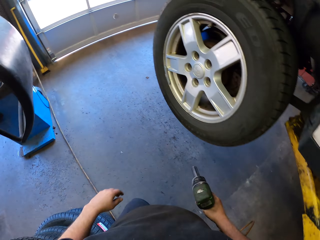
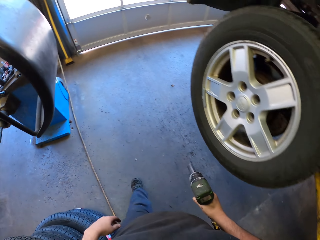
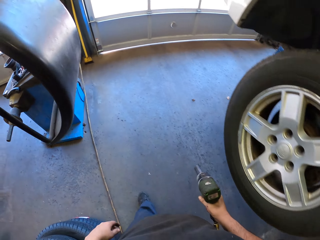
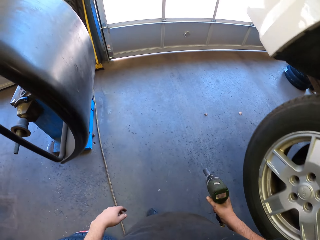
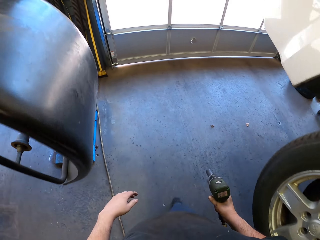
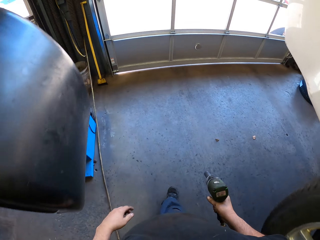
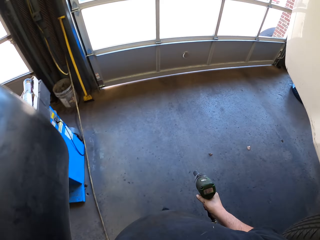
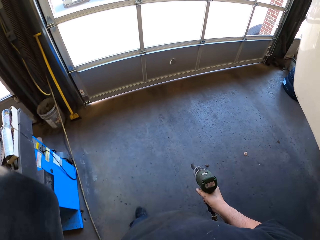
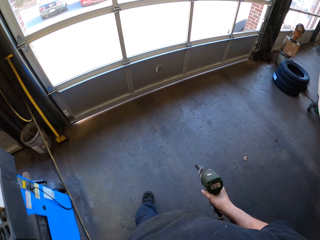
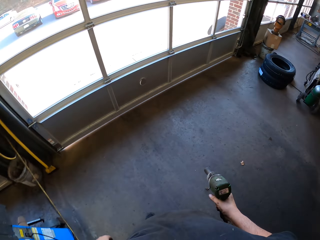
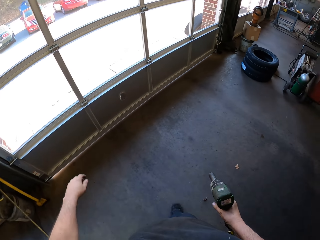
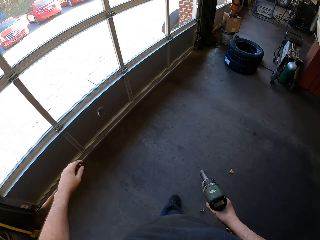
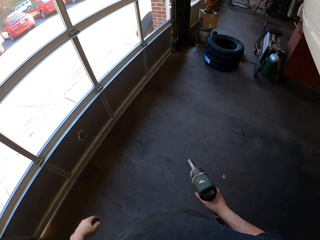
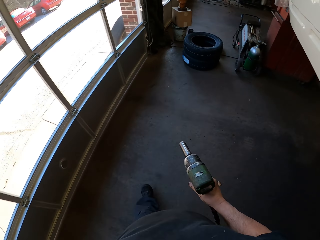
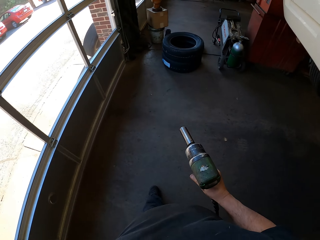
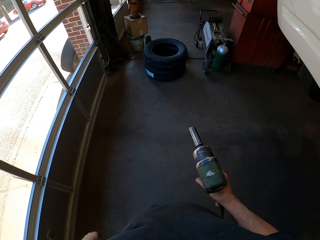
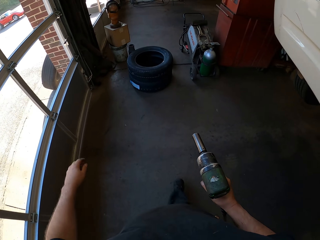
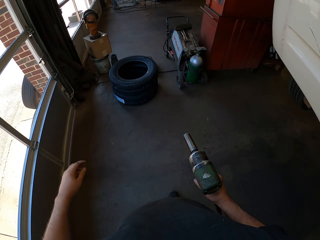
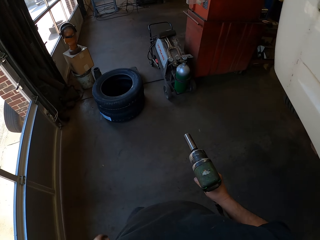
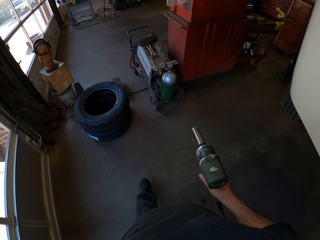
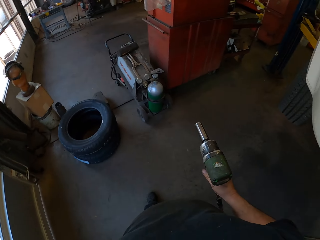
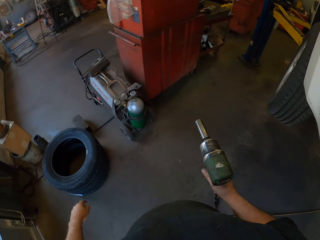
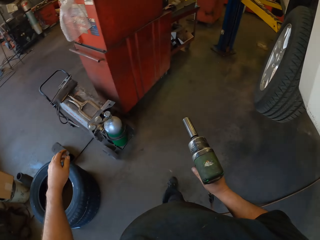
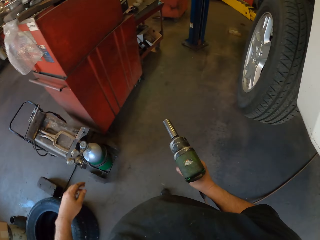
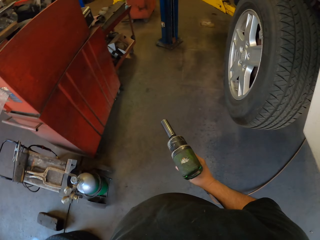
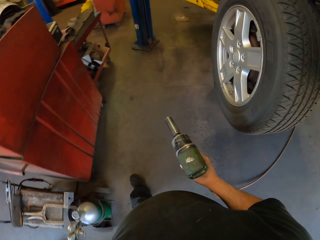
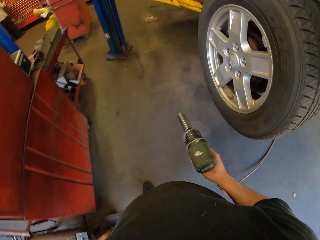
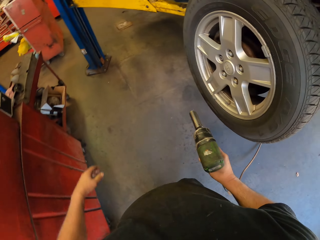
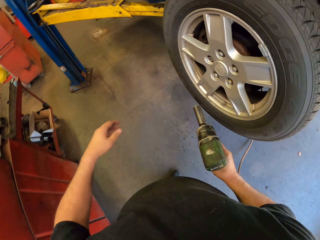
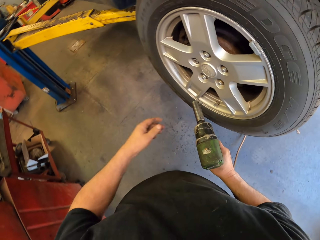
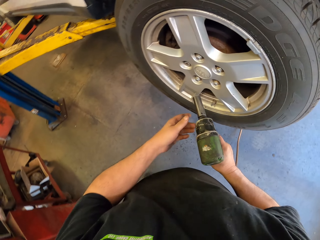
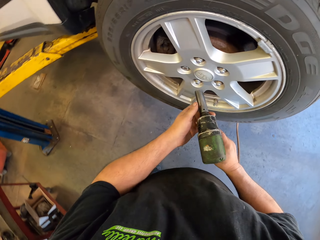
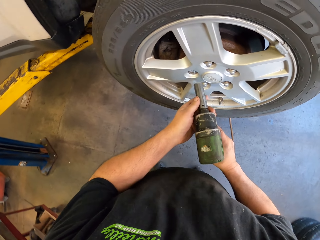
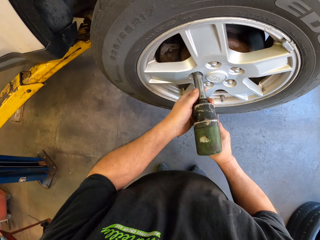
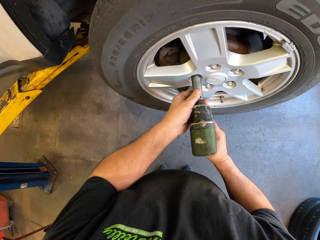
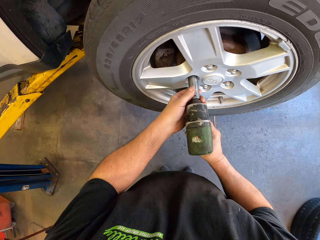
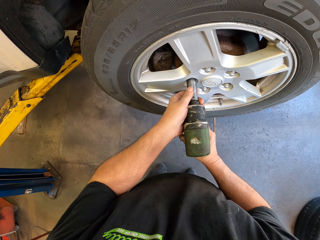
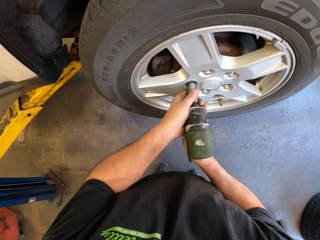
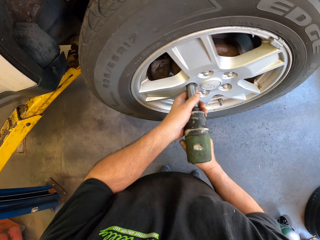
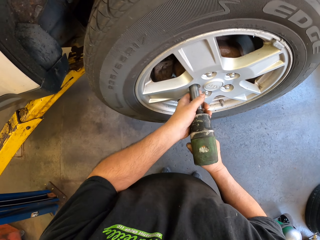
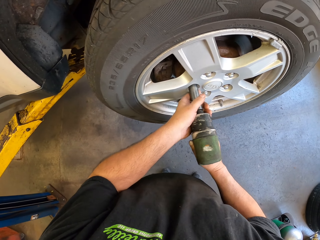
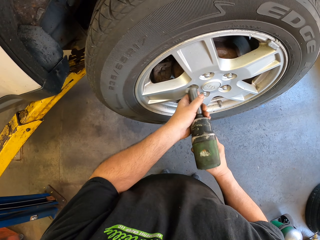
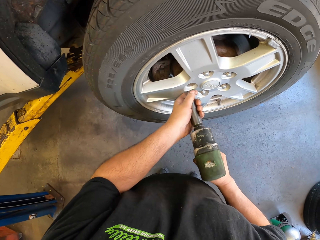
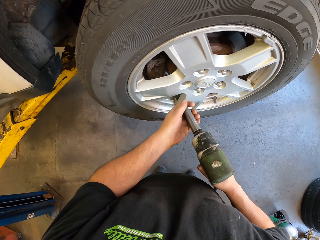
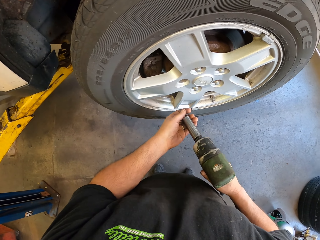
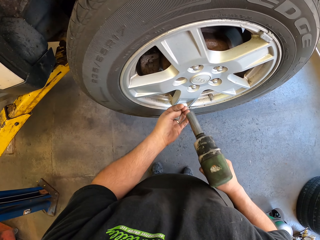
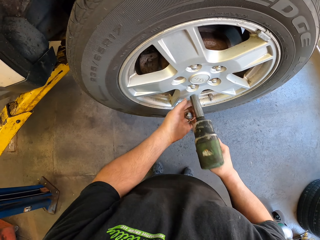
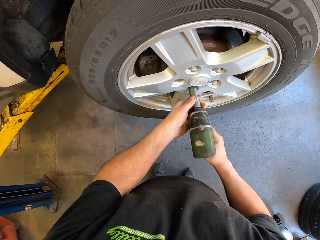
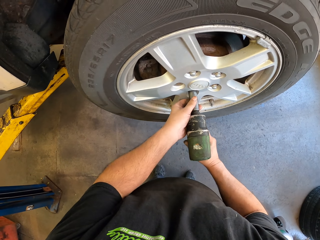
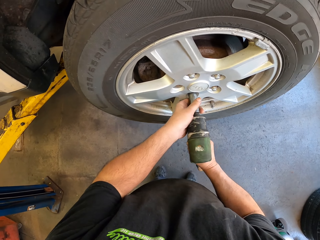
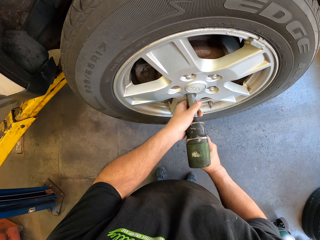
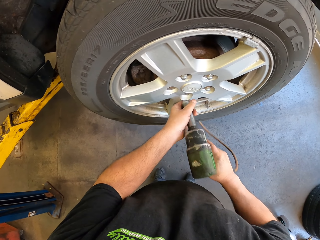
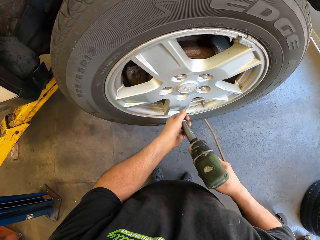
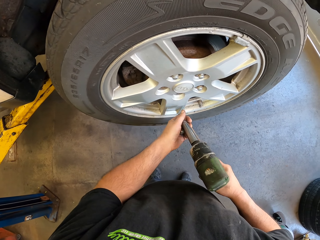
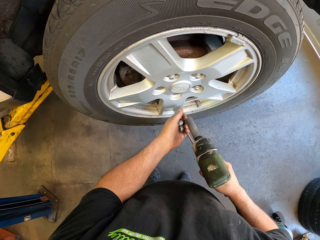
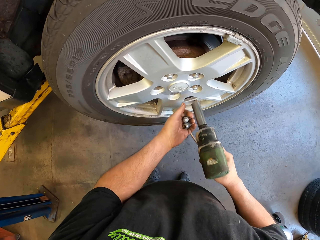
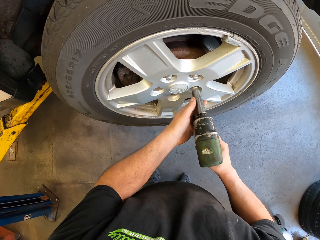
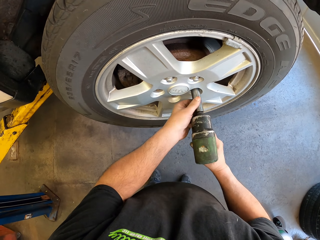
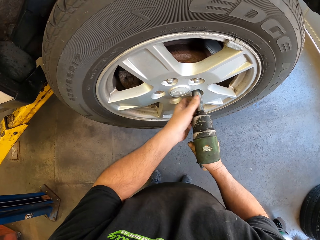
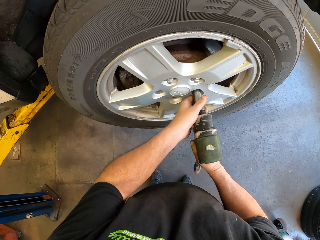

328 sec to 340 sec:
The camera wearer fixes the car wheel with a drilling machine. They walk towards the other tire in the room. They fix the car wheel with the drilling machine. They remove the nut from the car tire wheel.

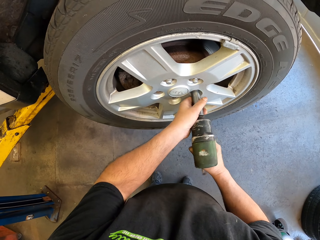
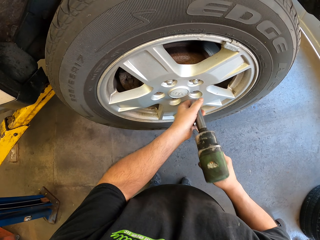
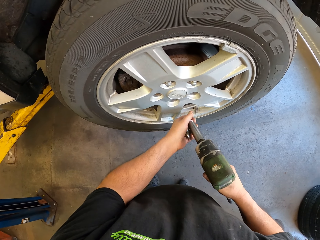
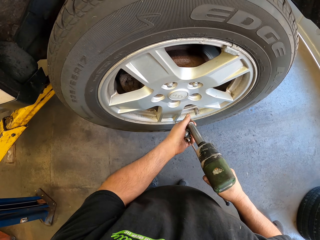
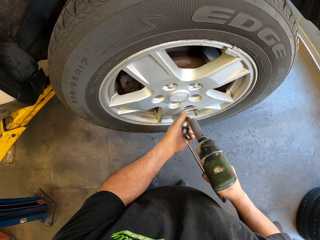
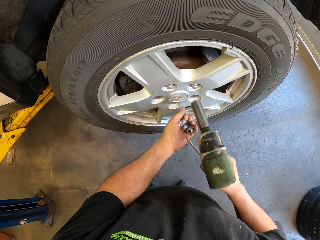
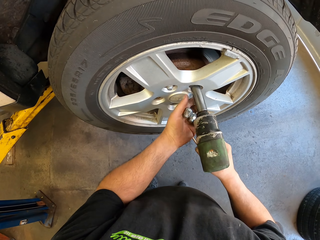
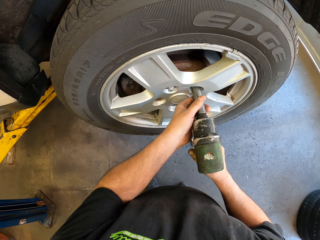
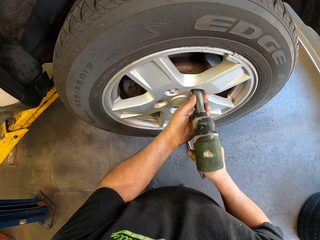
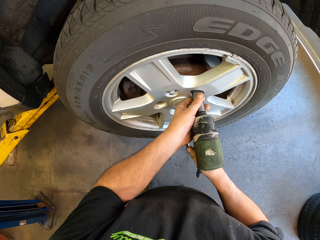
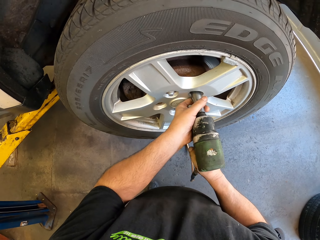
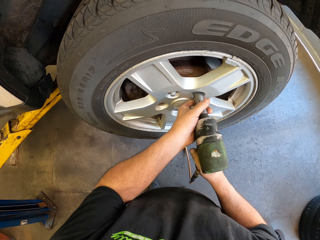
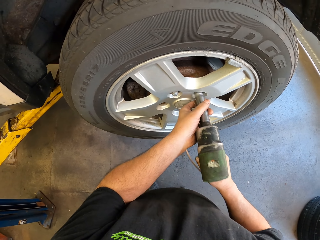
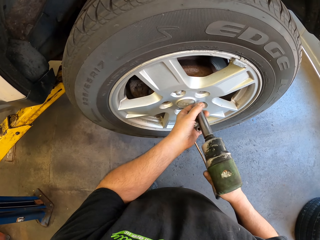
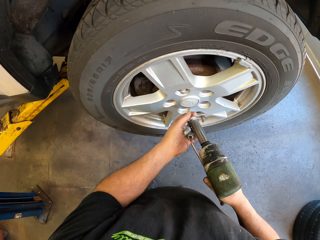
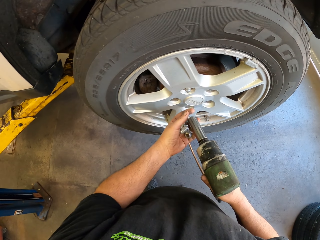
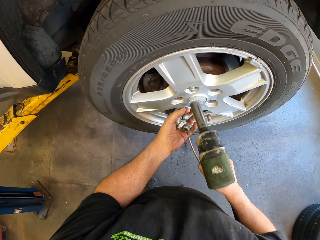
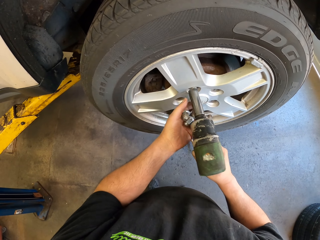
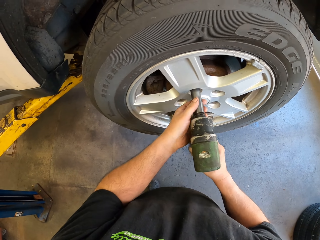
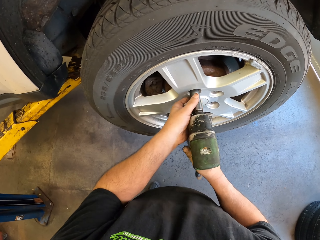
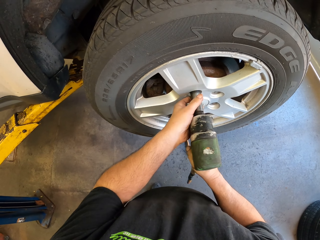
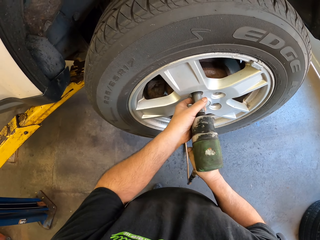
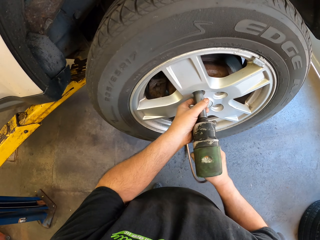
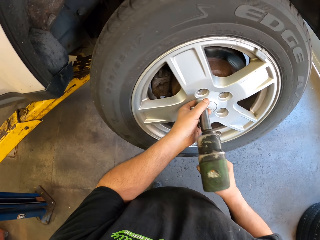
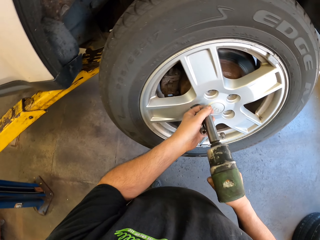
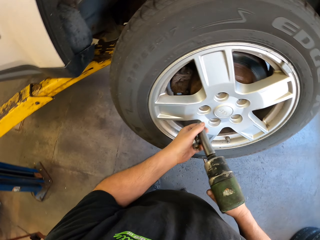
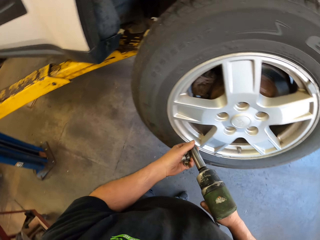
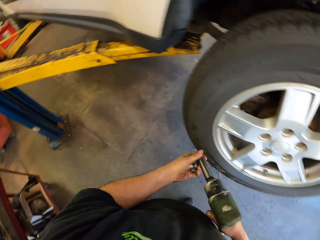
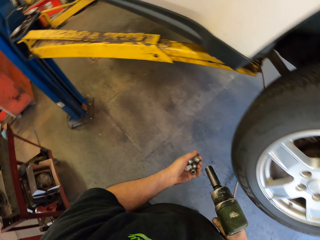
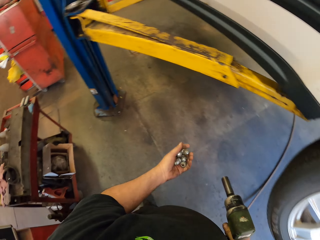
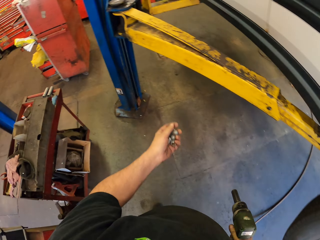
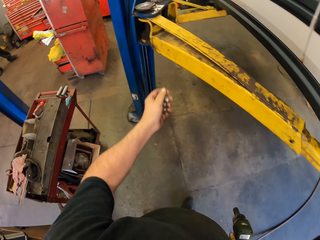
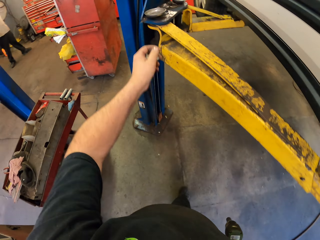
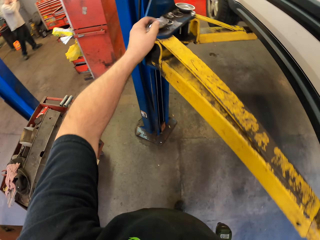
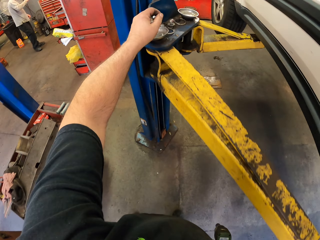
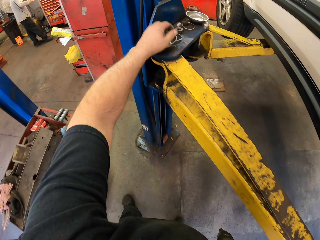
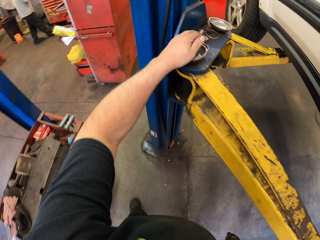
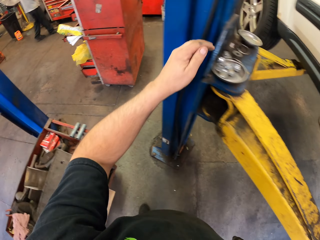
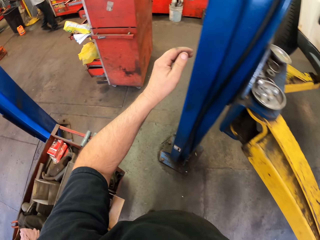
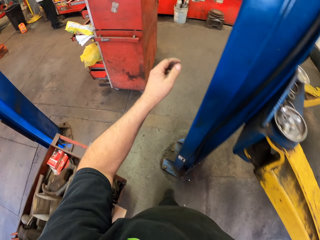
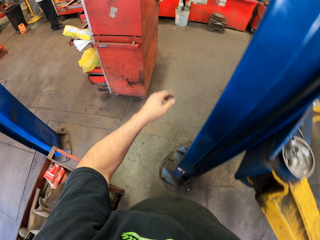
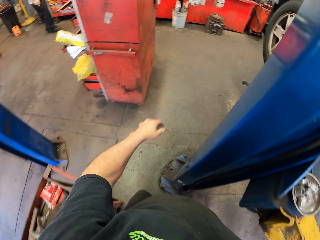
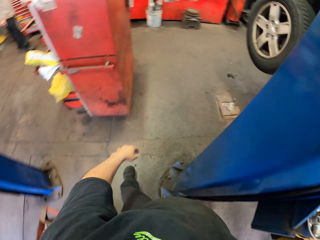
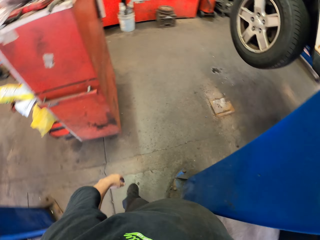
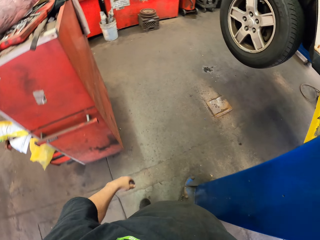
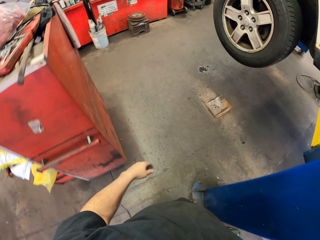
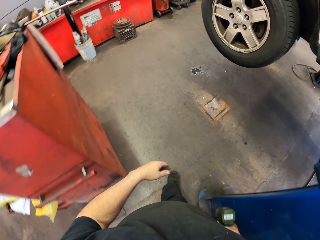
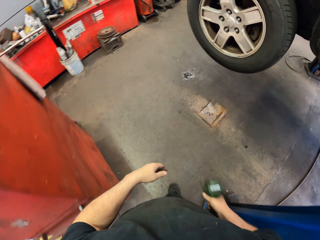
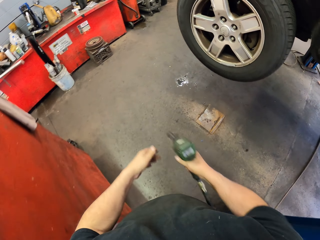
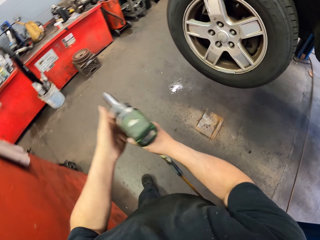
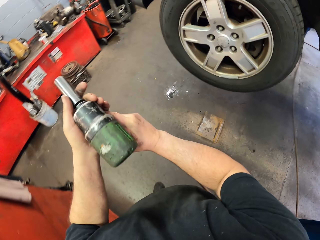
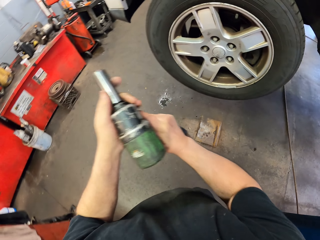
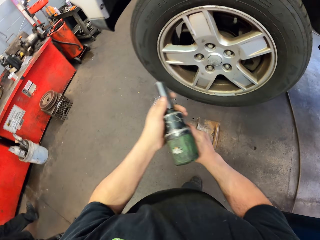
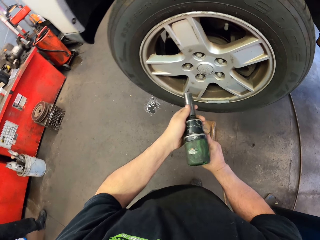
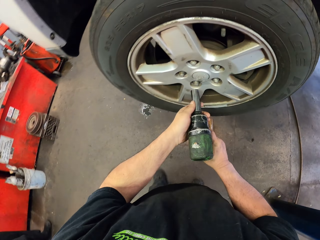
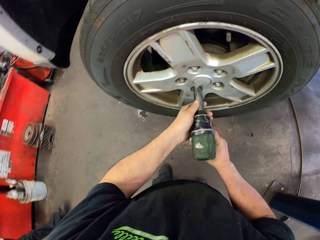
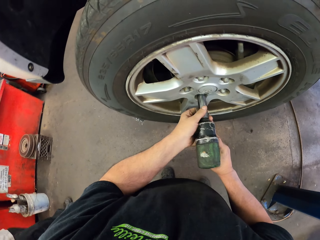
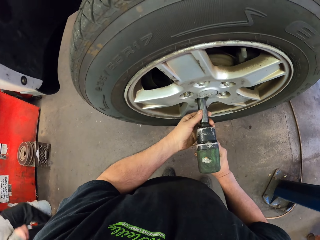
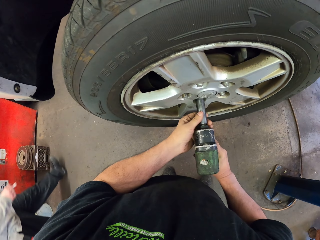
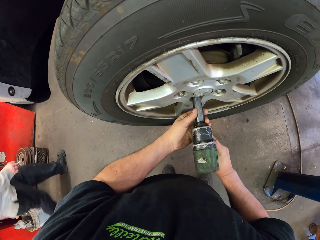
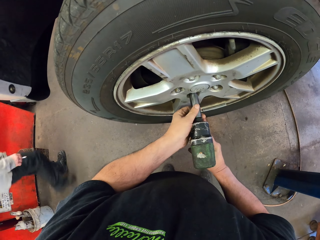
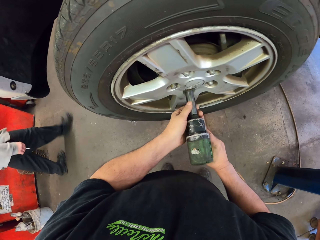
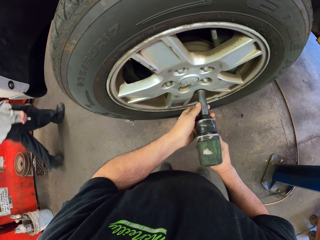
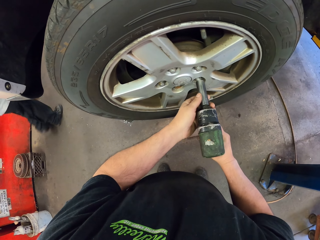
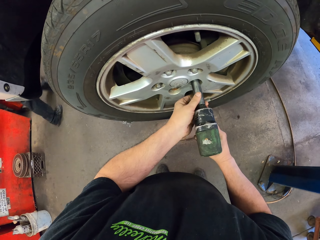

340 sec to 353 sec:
The camera wearer puts the wheel nuts on the metal stand. A man appears. The camera wearer walks towards the other tire in the room. They fix the car wheel with the drilling machine.
